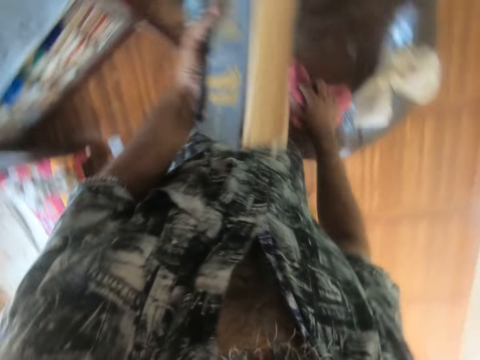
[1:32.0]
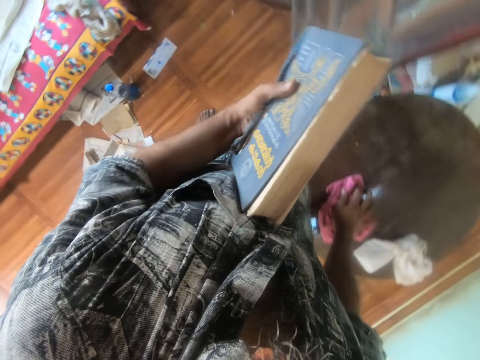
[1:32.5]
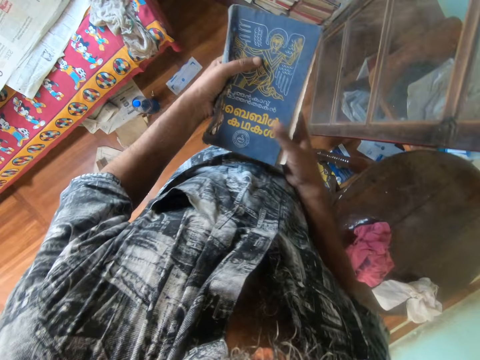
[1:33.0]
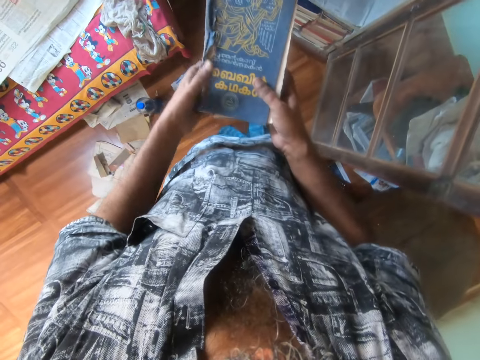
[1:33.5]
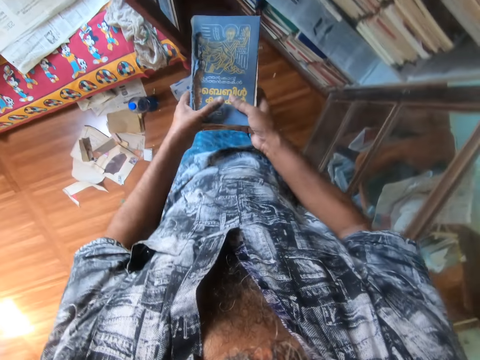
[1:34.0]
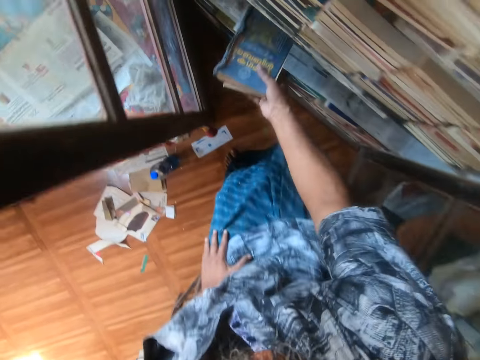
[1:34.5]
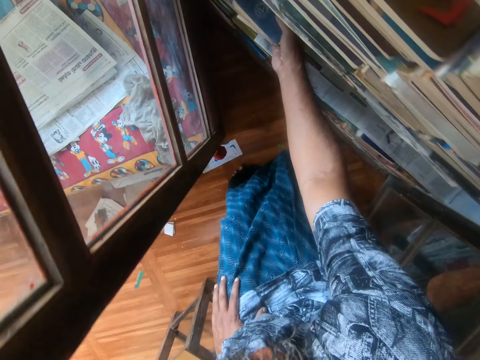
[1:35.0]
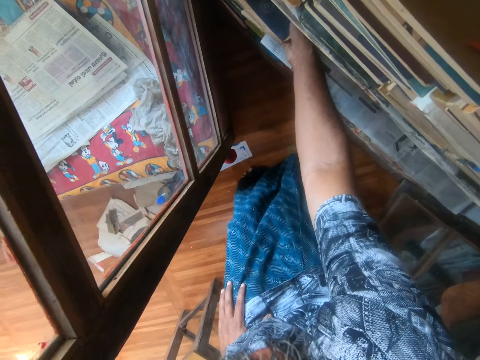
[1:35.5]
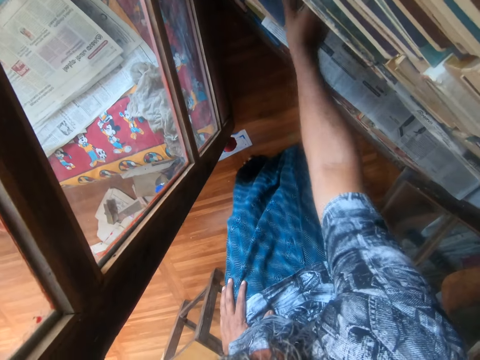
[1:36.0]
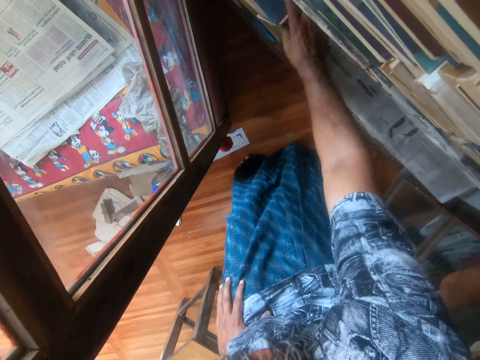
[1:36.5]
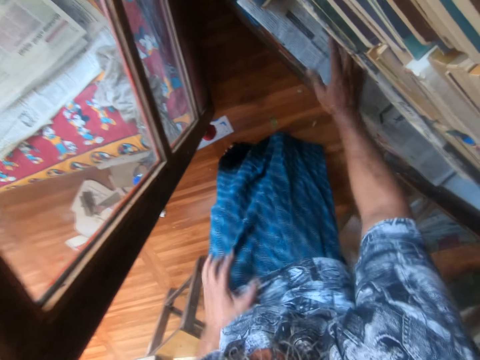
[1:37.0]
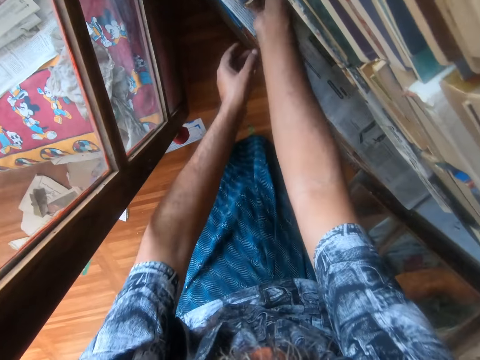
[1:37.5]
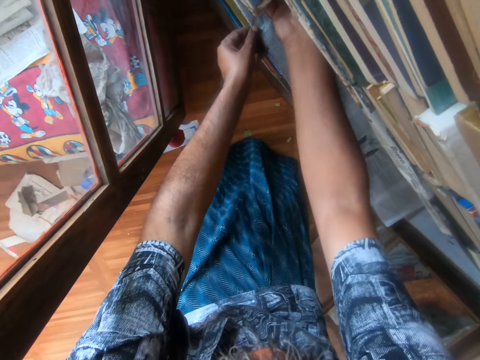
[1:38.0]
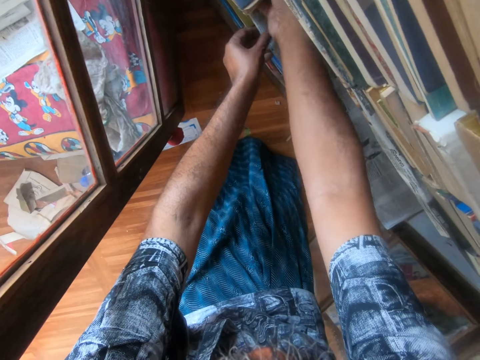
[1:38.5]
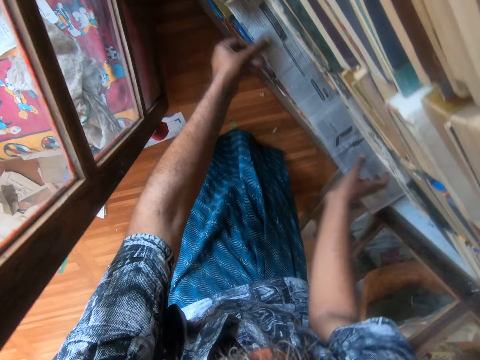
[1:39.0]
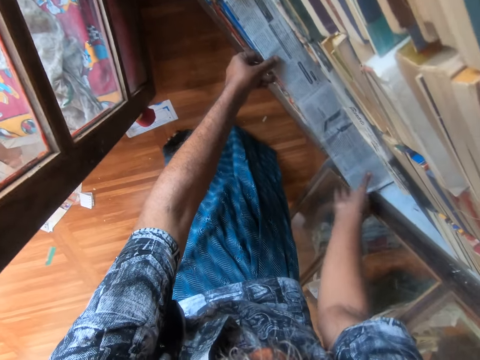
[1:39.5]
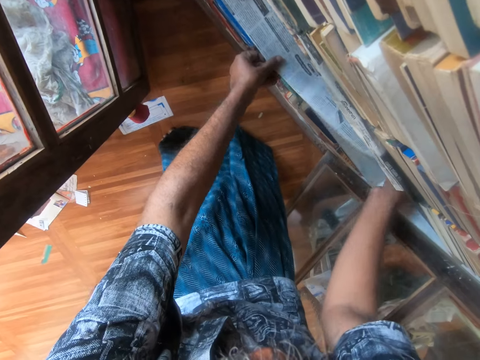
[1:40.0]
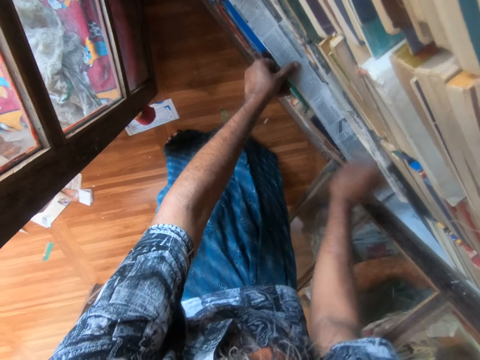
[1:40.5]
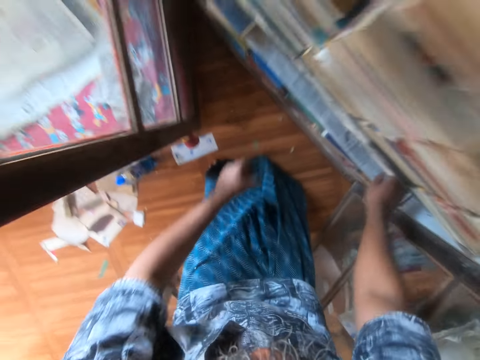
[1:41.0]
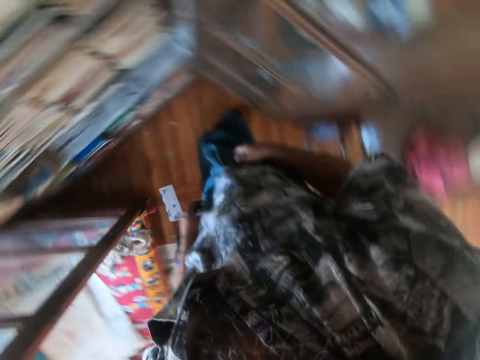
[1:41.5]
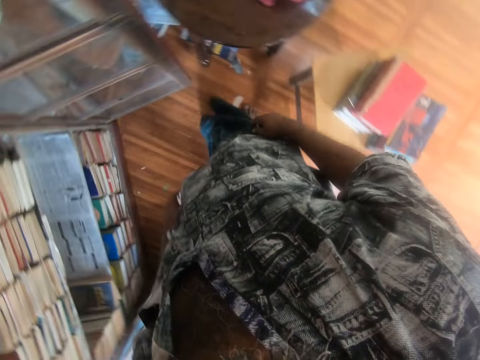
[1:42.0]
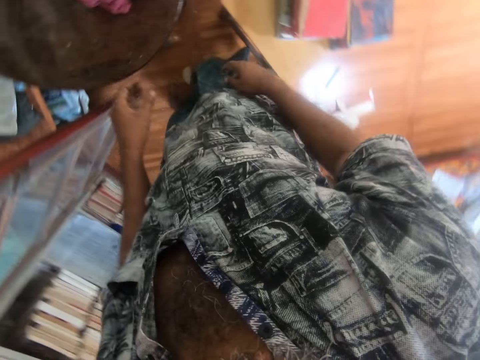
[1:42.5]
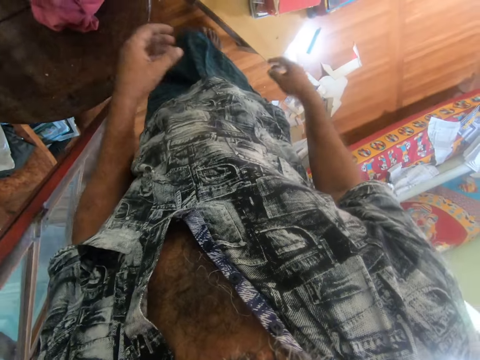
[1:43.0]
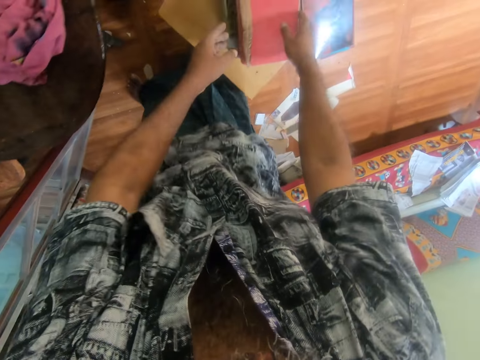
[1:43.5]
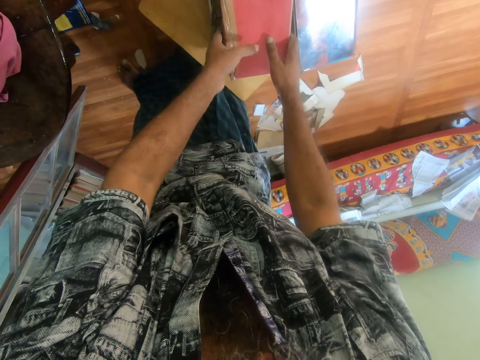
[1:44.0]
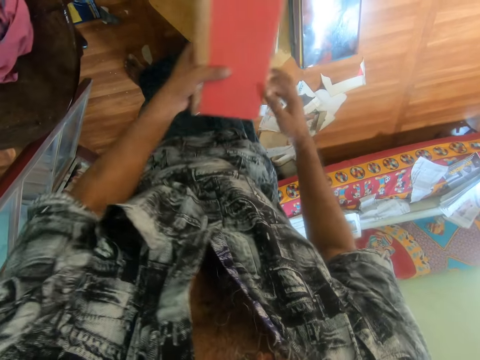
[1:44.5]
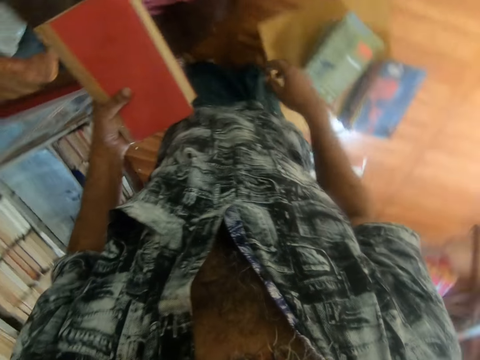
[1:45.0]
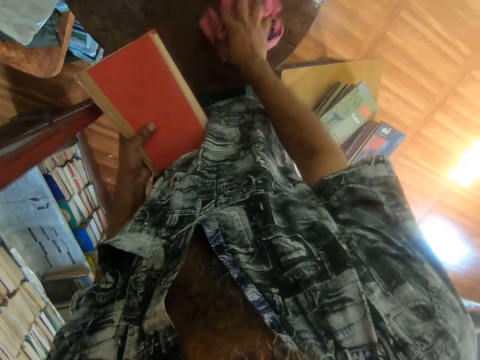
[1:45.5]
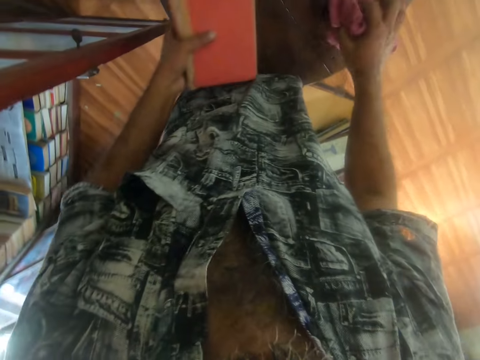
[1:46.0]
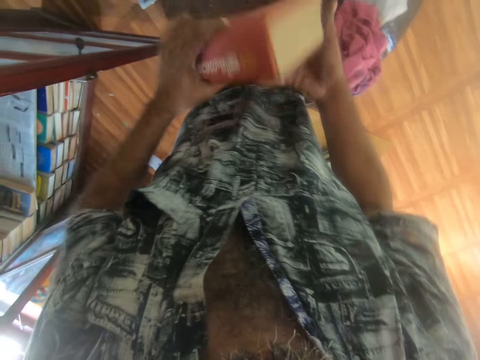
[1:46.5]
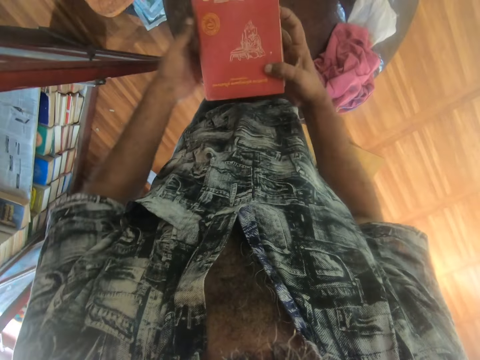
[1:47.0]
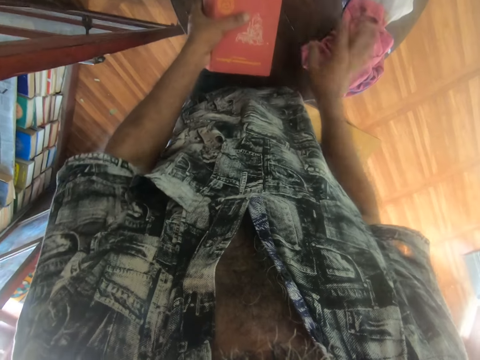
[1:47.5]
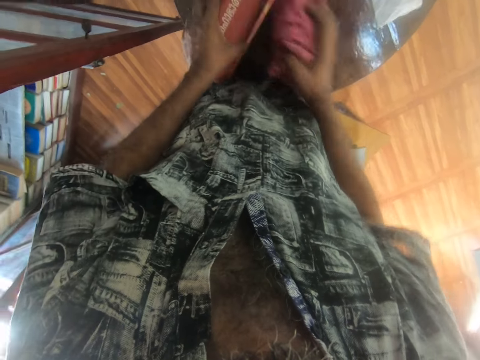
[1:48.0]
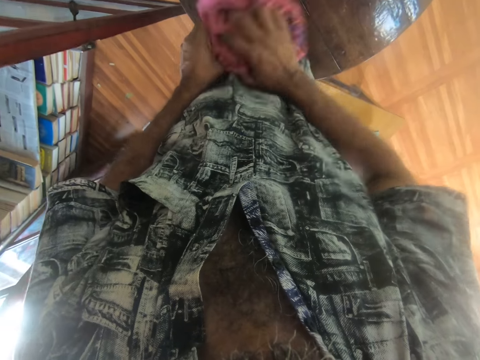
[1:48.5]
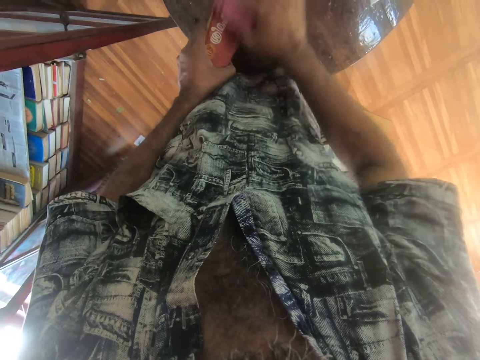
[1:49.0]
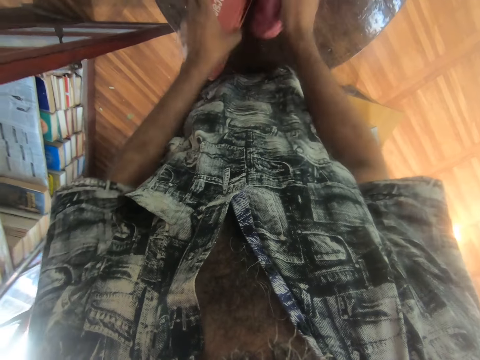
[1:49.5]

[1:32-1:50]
The camera wearer puts down the wiper or rag on the table. They turn around and move to the cupboard. They arrange the book on the shelf in the cupboard. They adjust the gazette or newspaper in the cupboard. They touch the newspaper. They turn around, move to the table and look around. They pick up a book. They pick up the wiper, turn around, touch the rag and wipe the table with the wiper. They turn the book. They look at the book. They pick up the wiper. They wipe the book with the wiper.

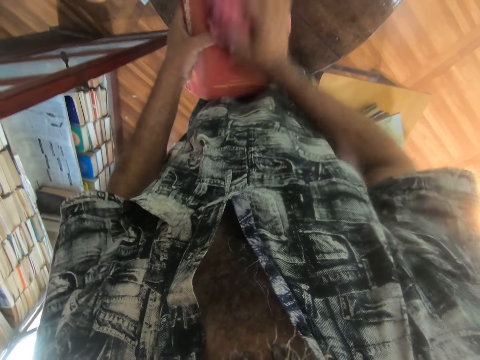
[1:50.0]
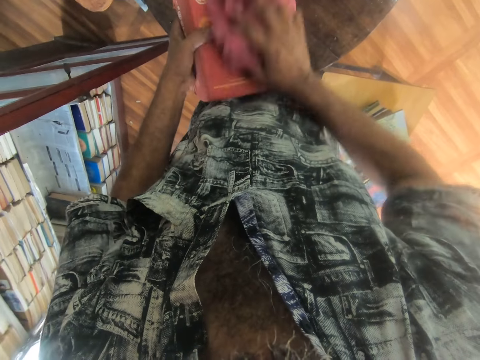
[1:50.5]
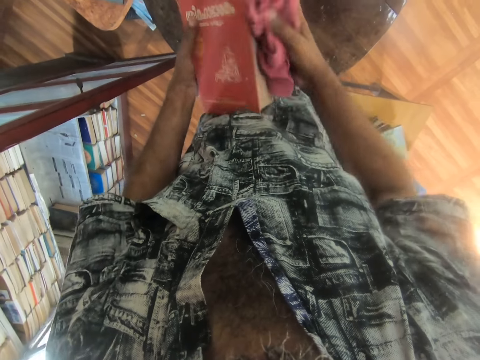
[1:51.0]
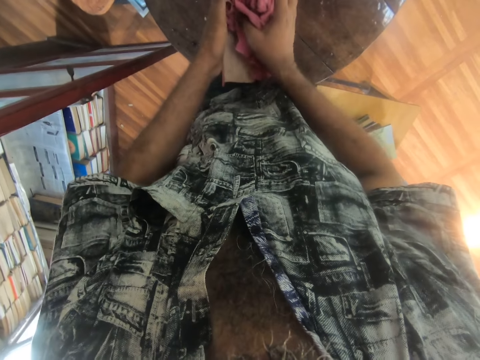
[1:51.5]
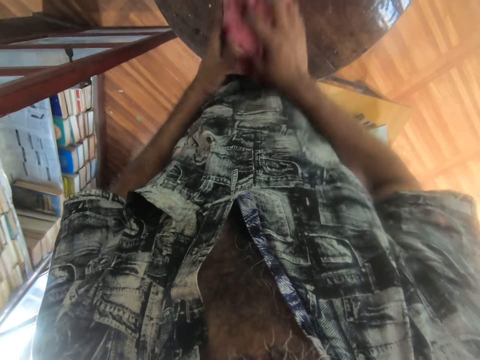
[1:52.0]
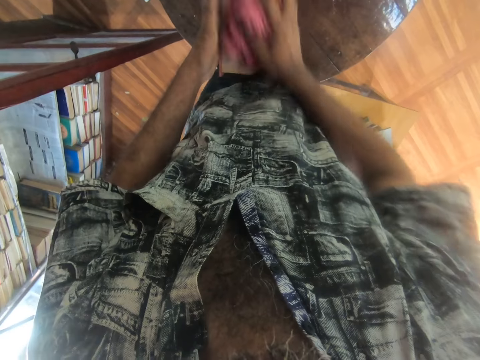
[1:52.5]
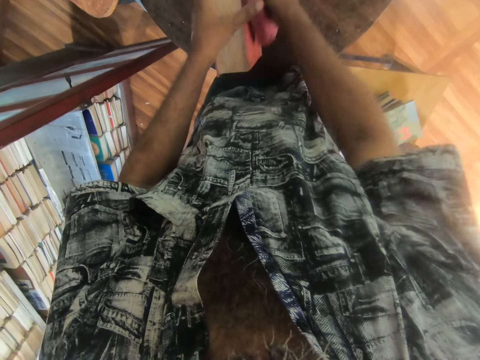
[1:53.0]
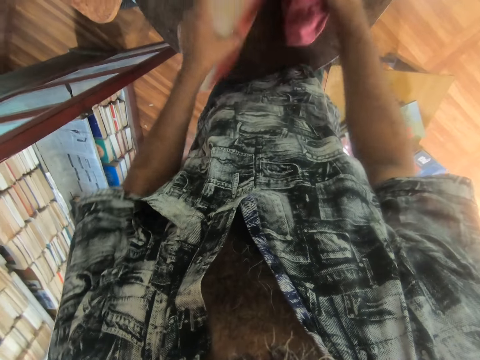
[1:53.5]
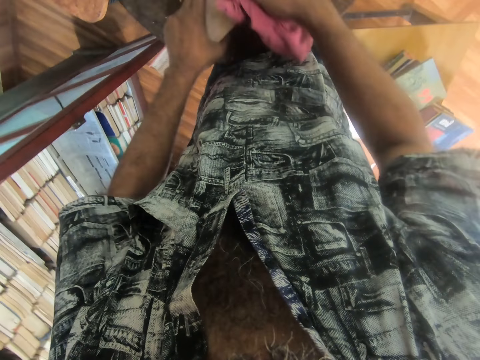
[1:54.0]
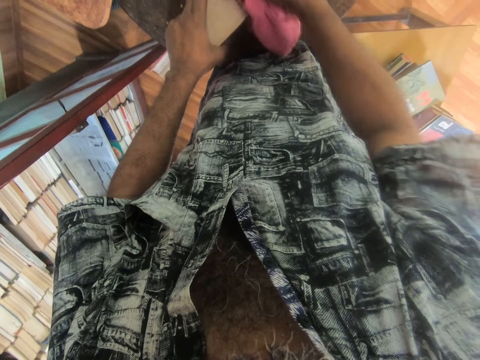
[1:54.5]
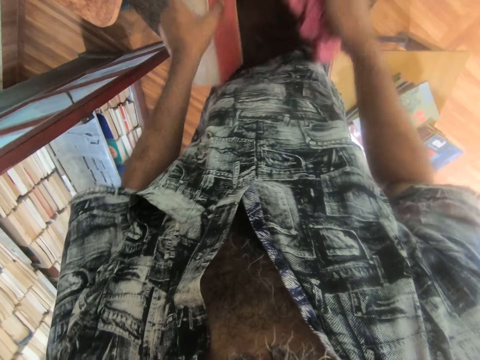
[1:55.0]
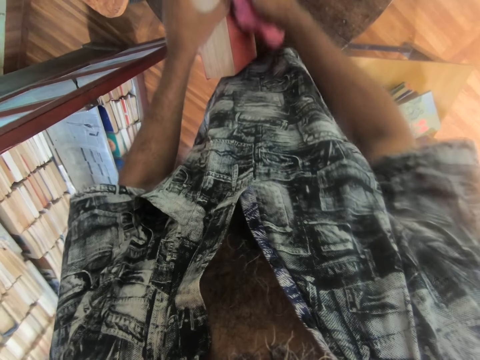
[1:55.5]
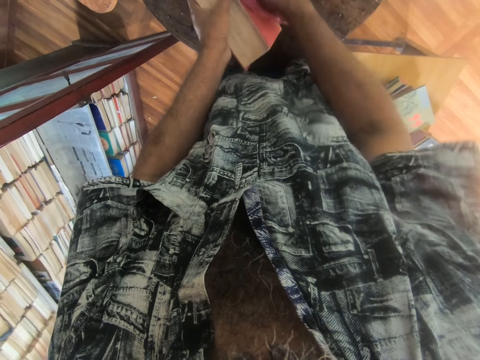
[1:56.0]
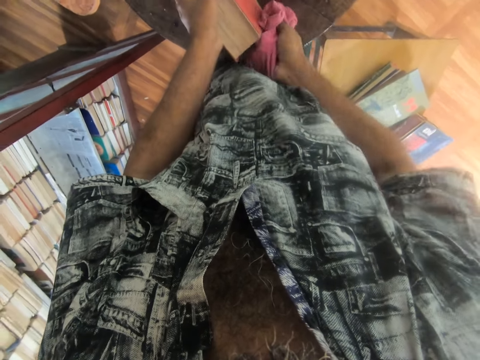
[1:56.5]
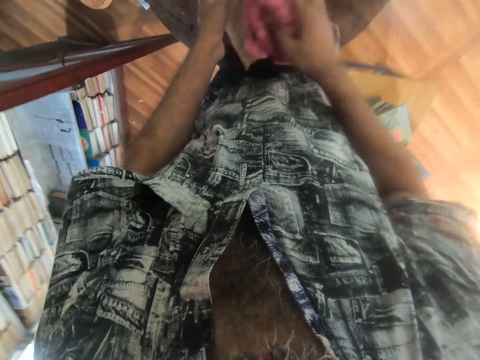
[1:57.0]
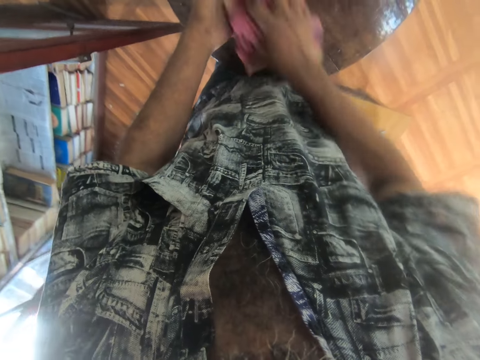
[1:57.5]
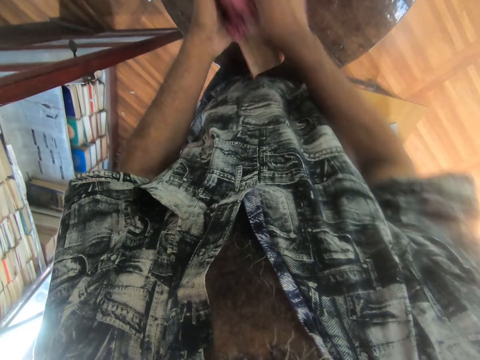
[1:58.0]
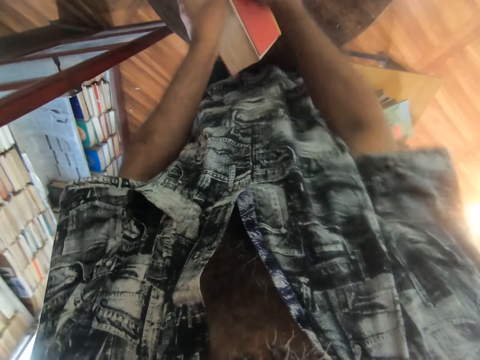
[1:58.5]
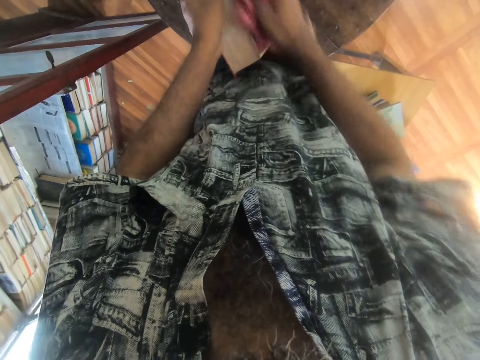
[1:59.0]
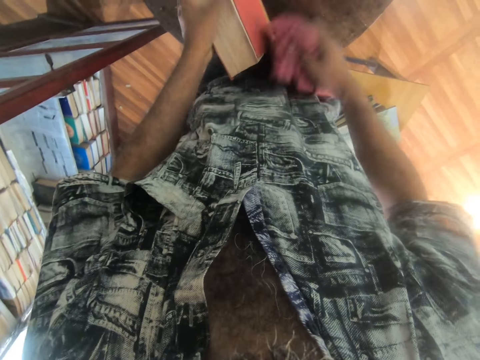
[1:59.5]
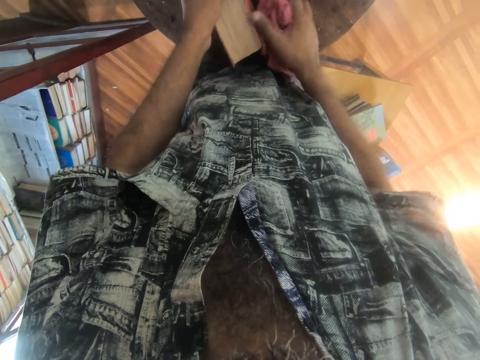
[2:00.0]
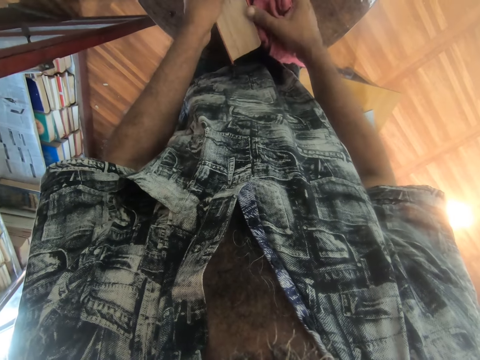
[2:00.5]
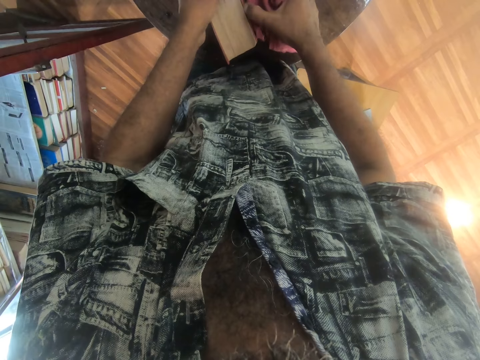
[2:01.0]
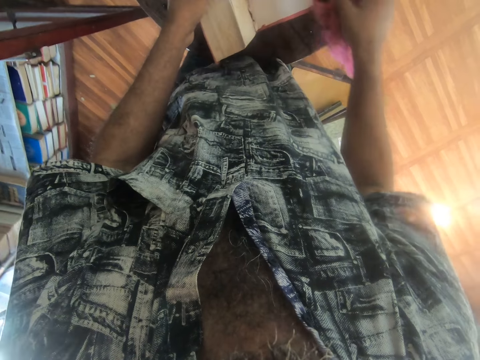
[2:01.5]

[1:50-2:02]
The camera wearer opens the book.
